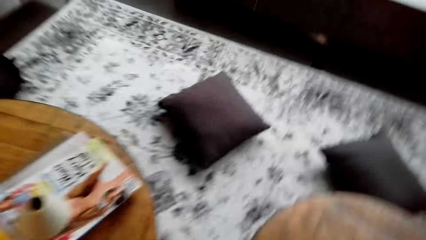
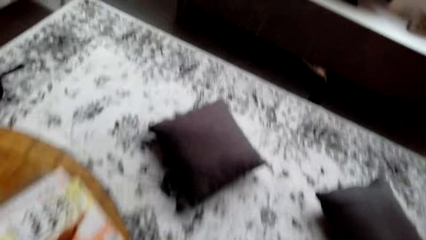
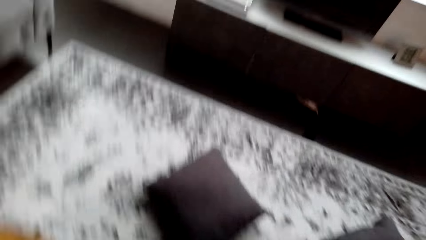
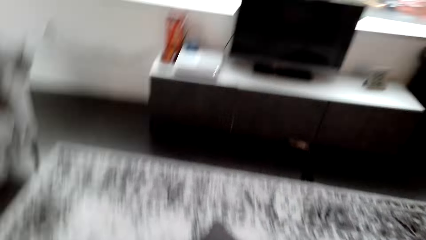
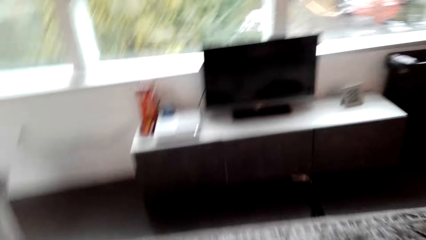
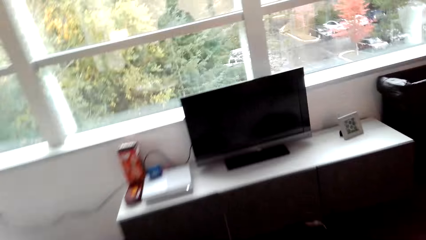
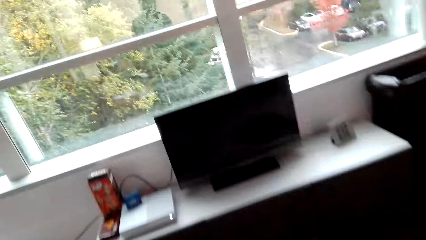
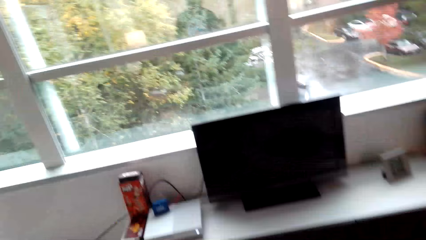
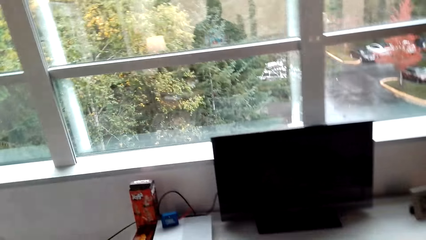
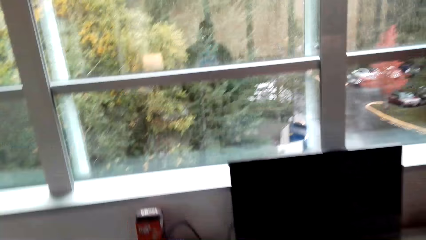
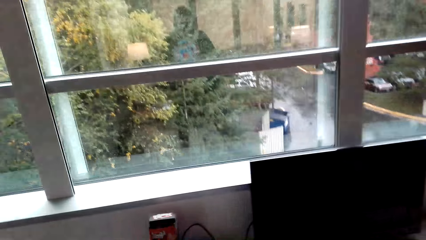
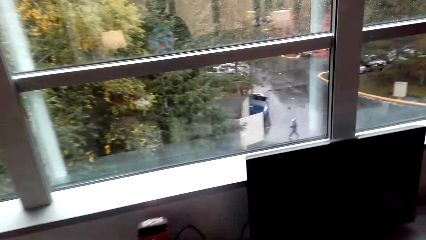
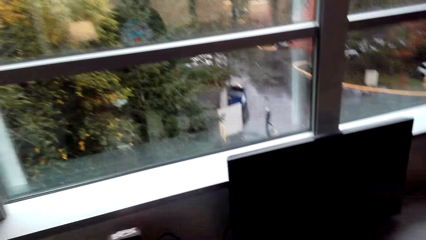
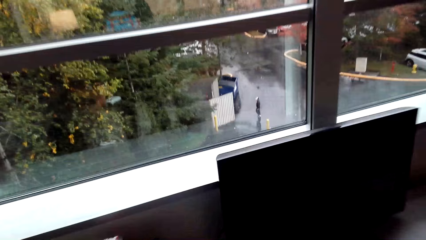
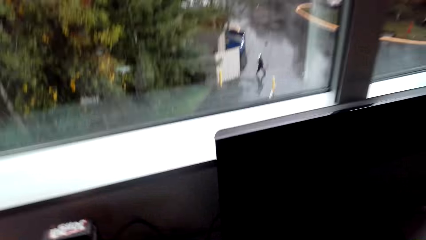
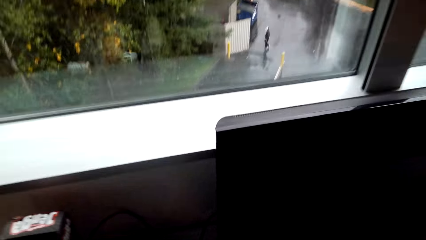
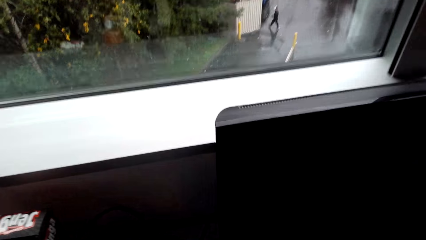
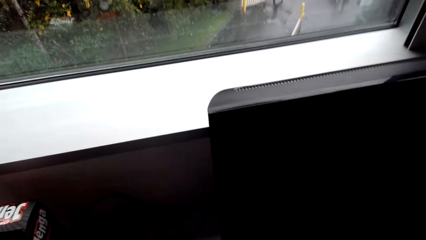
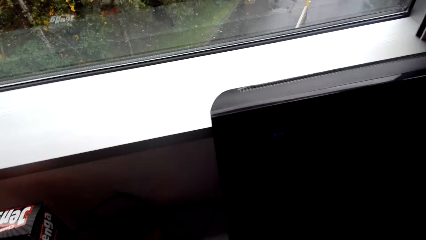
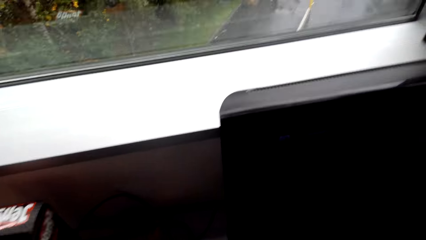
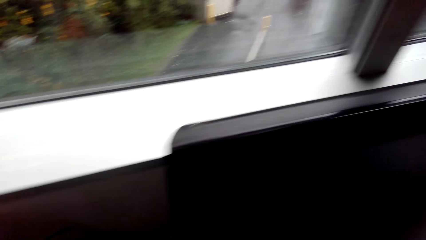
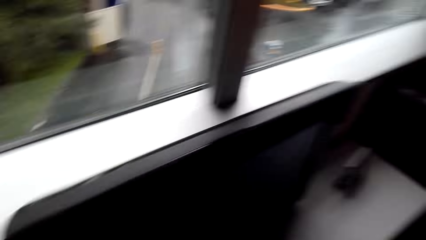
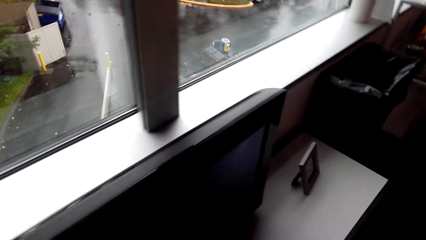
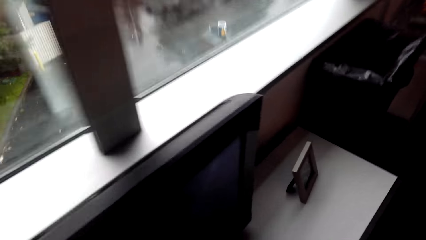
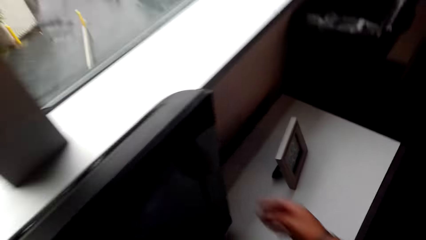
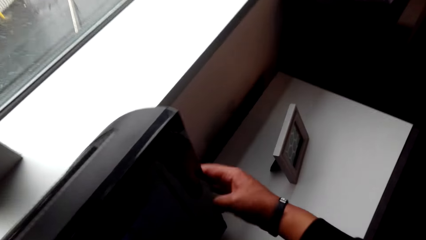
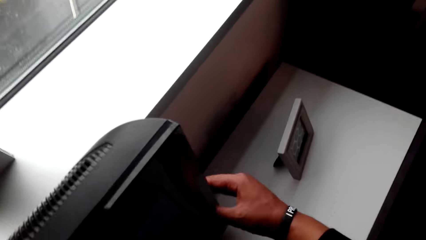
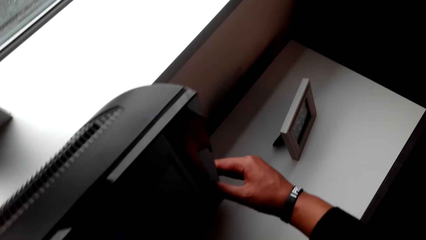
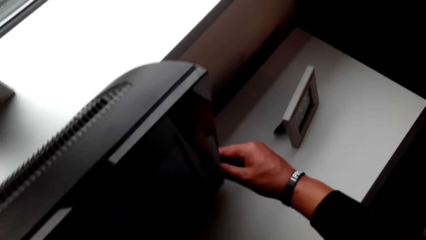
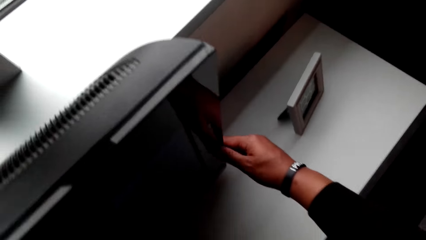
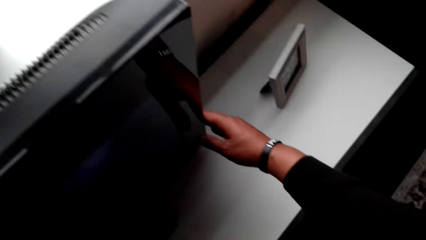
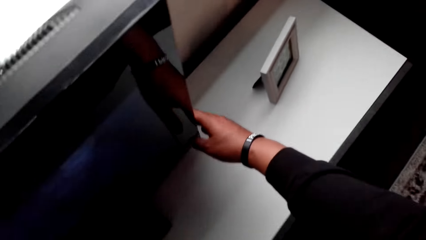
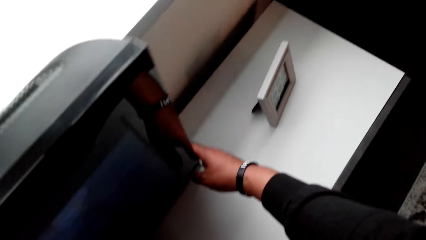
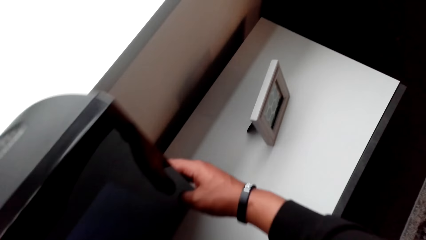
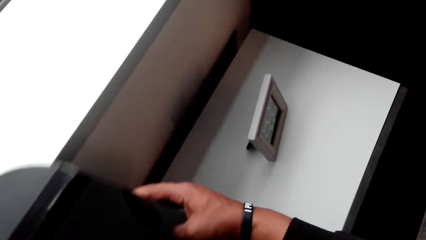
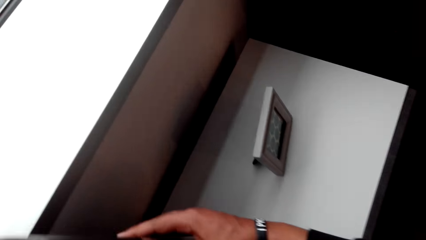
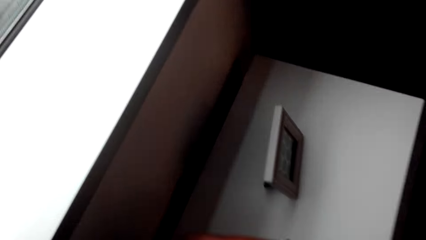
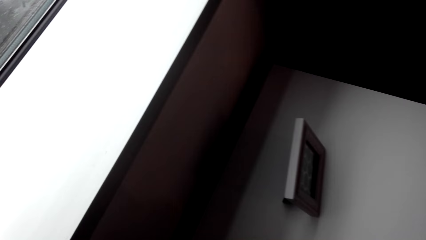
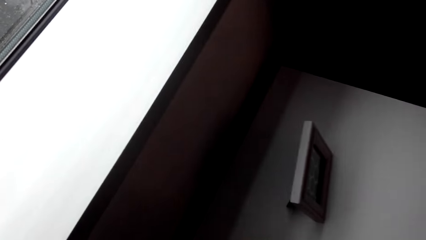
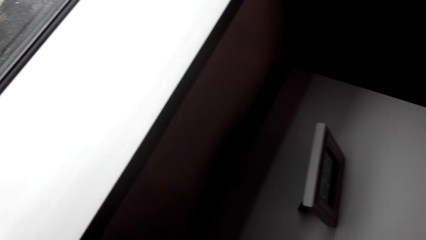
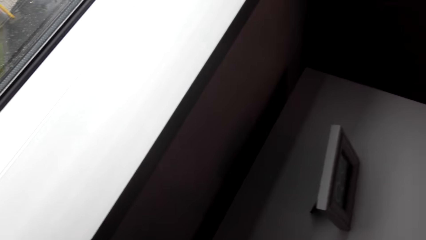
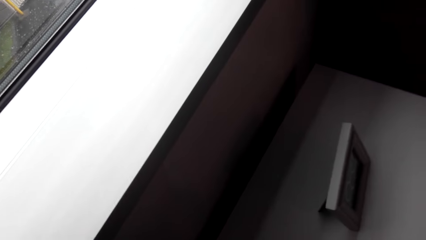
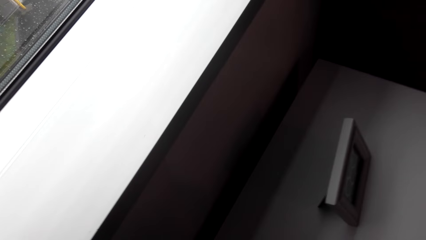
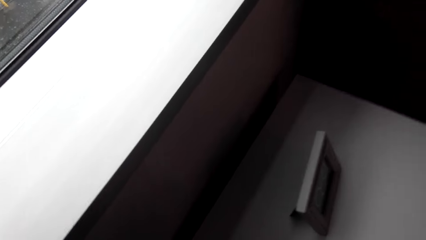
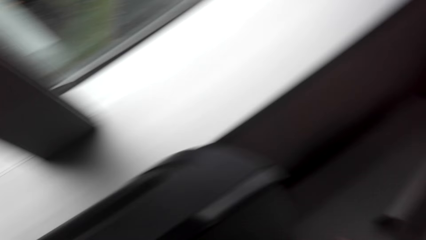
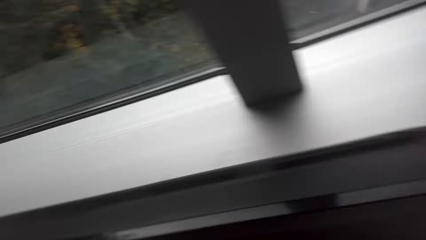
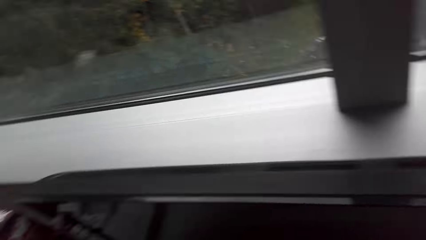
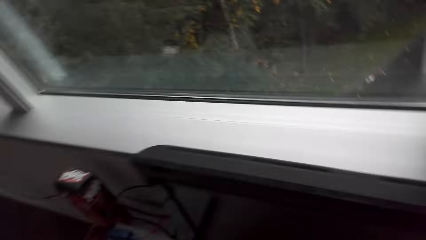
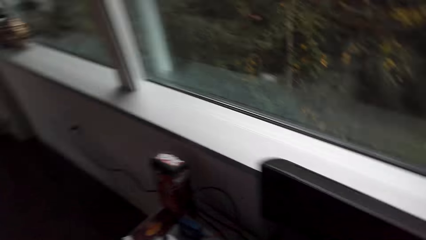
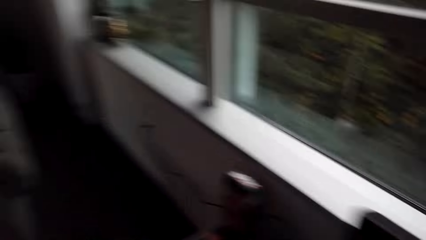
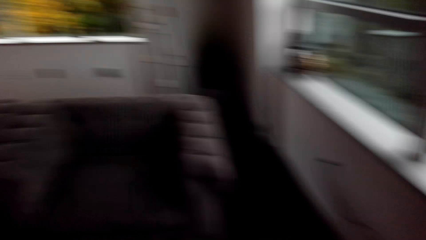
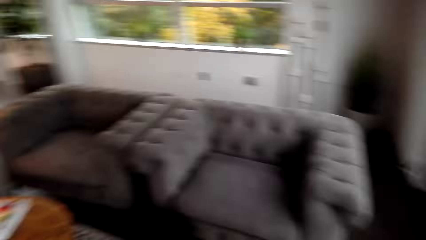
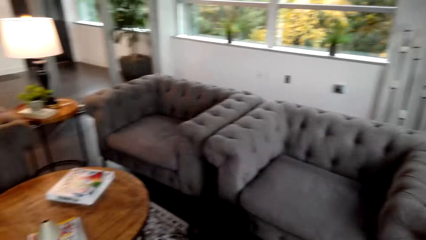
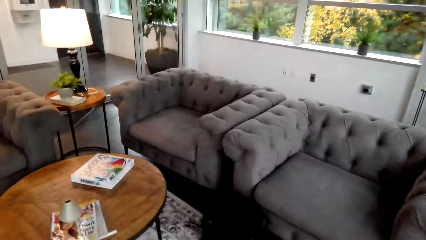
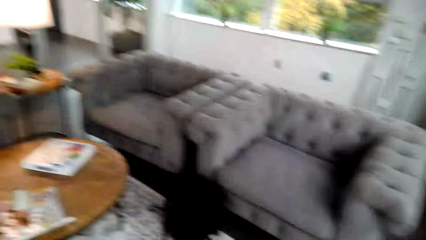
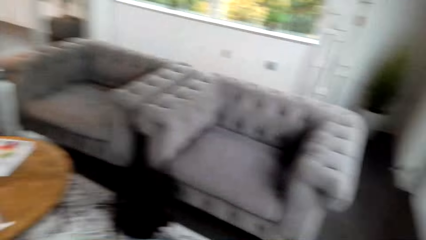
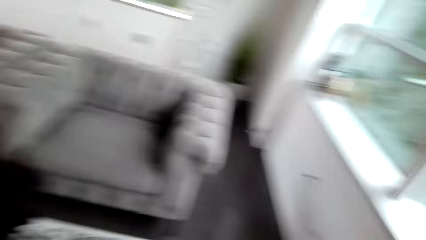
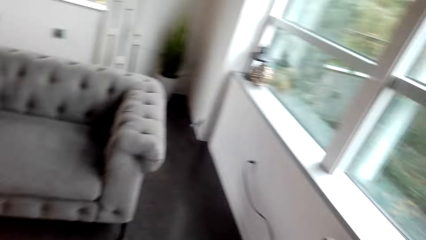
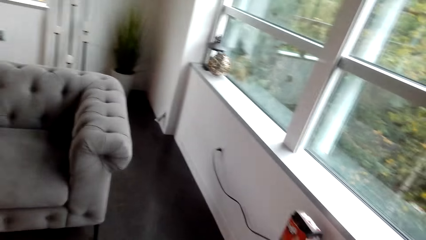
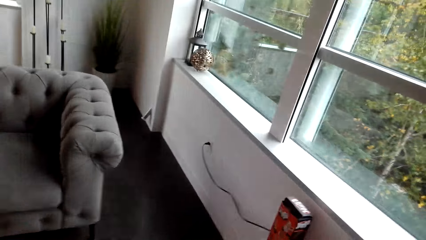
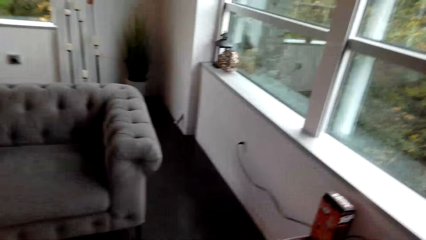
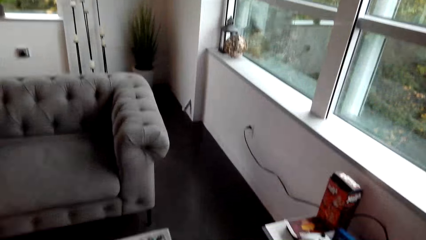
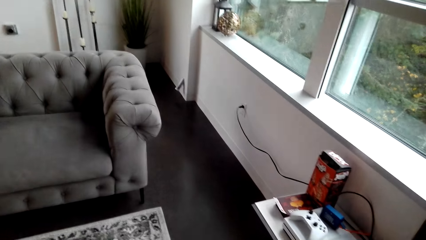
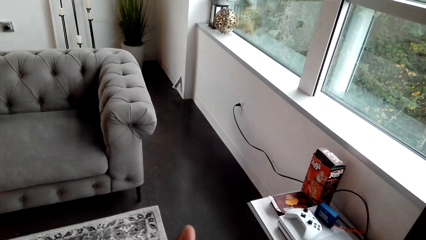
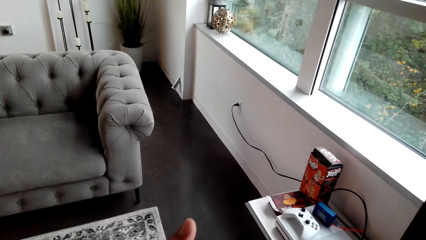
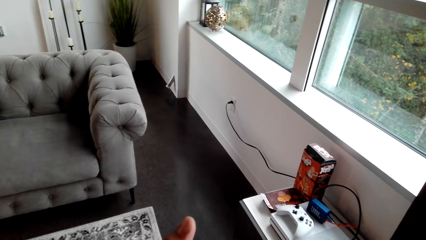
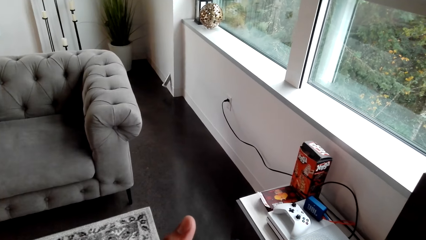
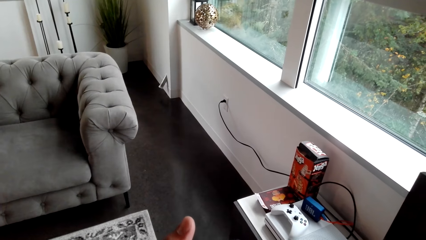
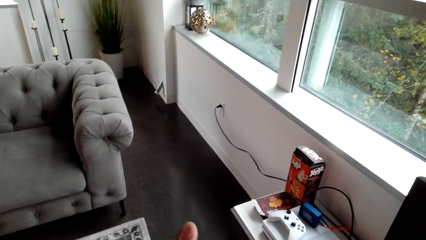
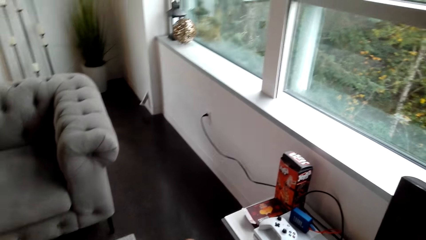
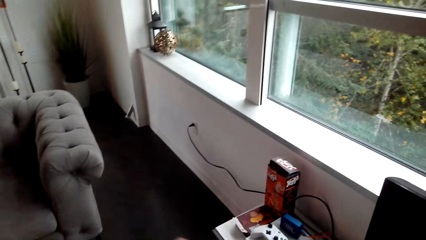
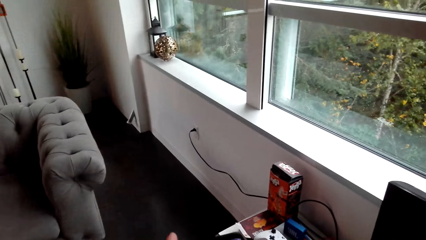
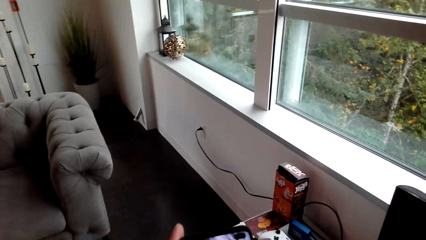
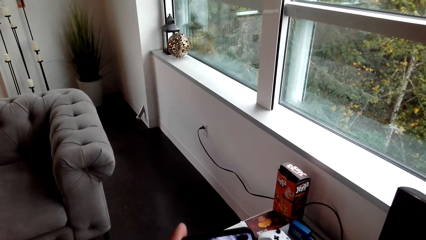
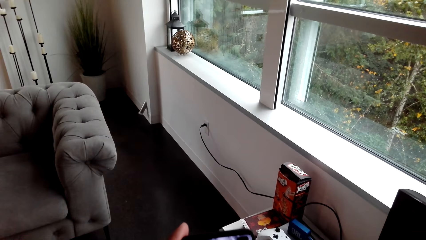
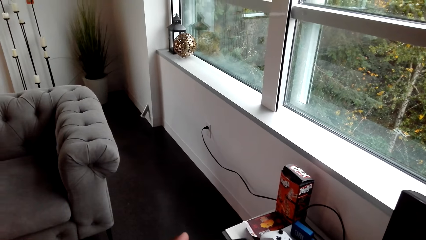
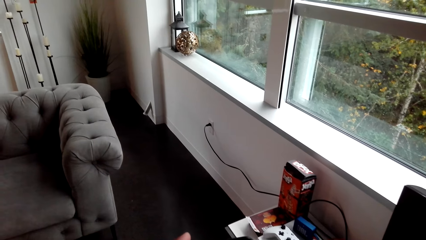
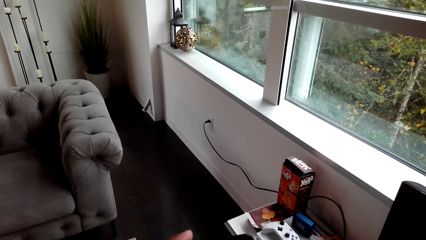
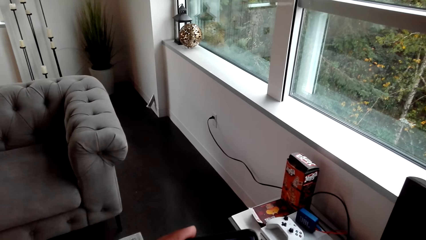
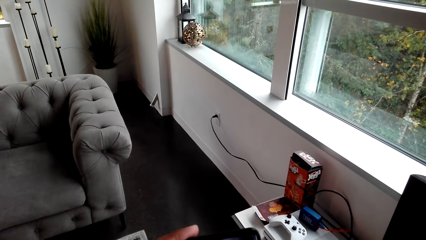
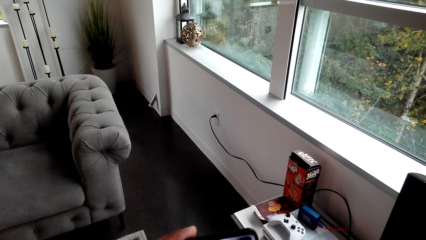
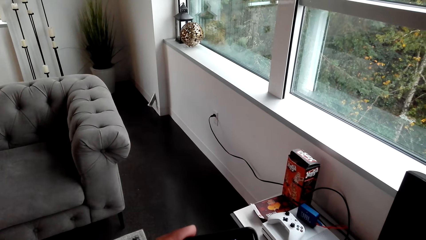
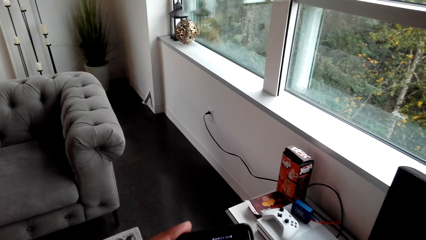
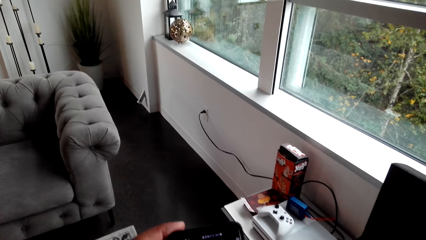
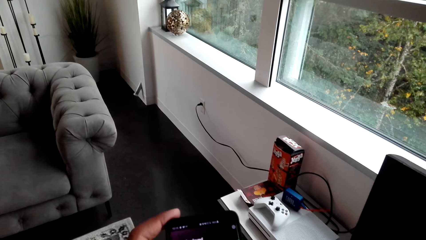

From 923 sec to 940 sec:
The camera wearer adjusts the television. They press on the TV. They look around the house. They dial the phone.
